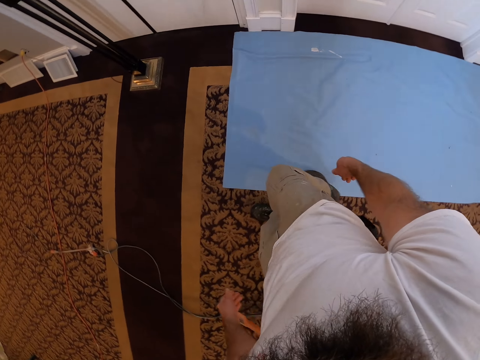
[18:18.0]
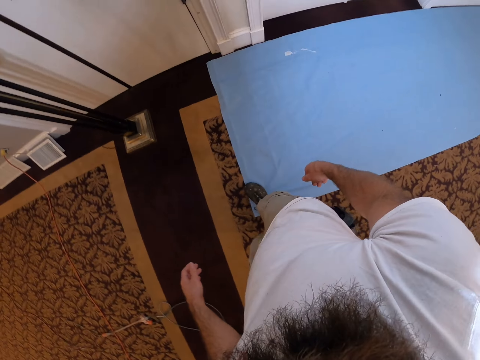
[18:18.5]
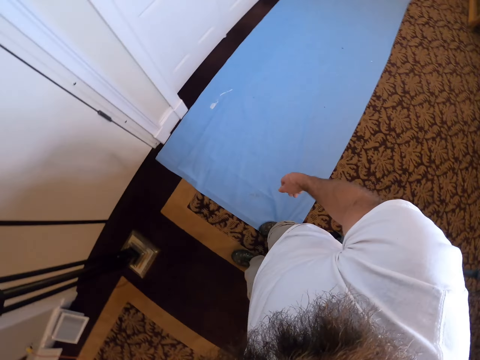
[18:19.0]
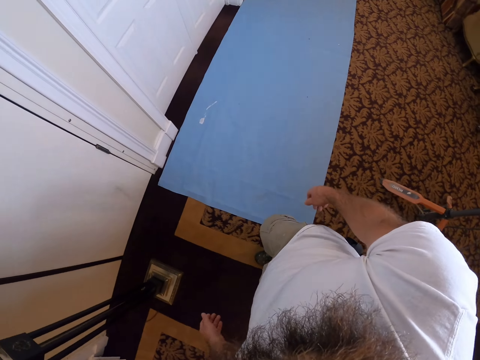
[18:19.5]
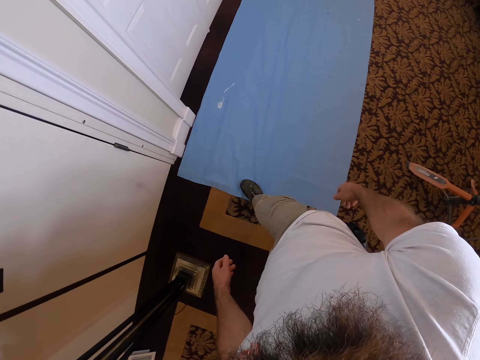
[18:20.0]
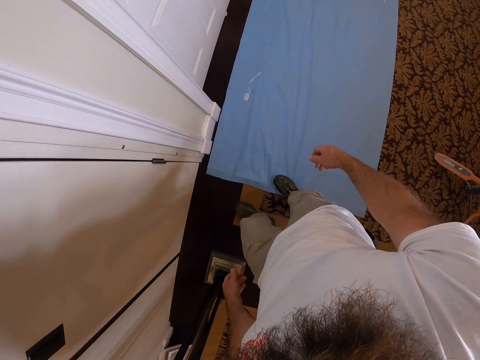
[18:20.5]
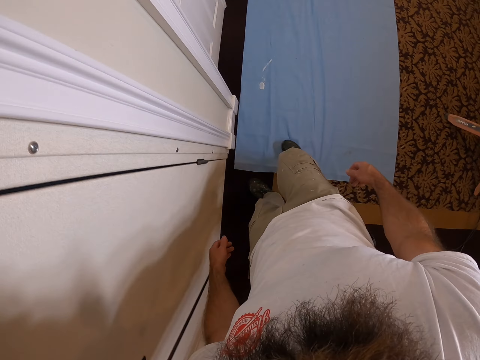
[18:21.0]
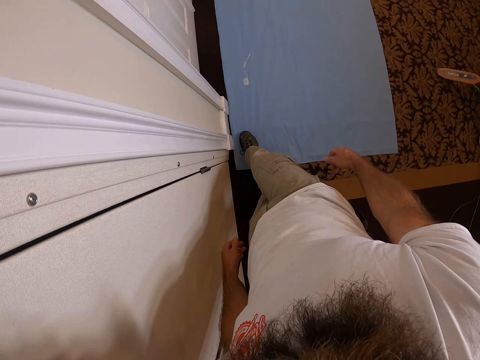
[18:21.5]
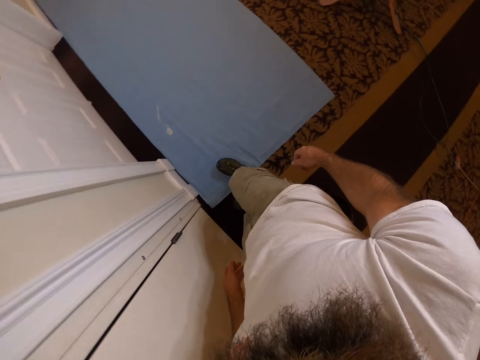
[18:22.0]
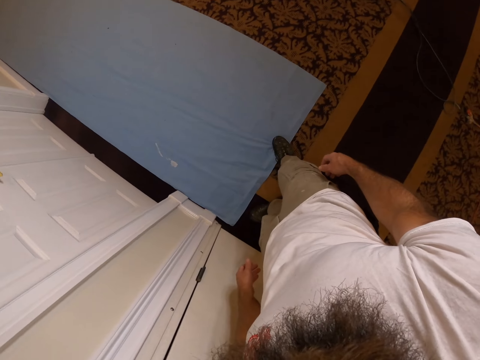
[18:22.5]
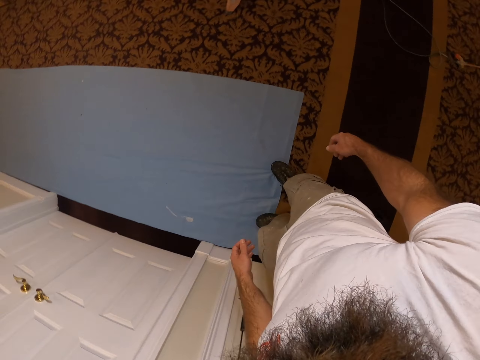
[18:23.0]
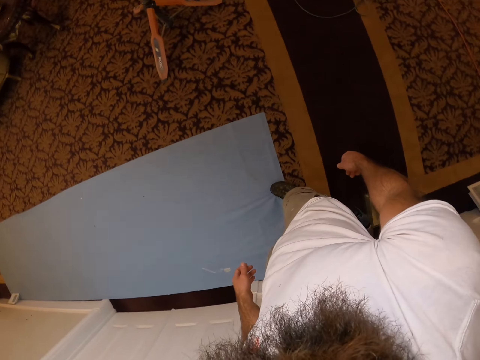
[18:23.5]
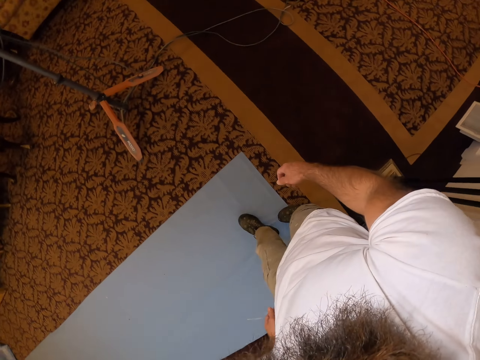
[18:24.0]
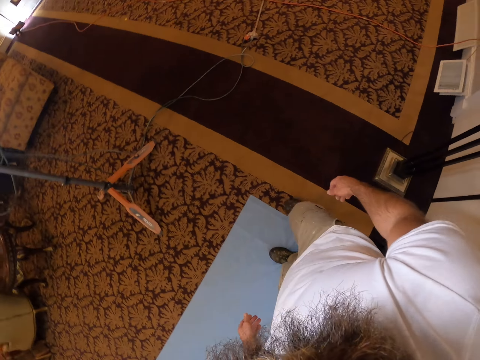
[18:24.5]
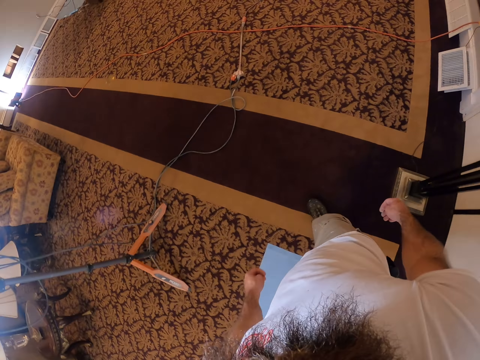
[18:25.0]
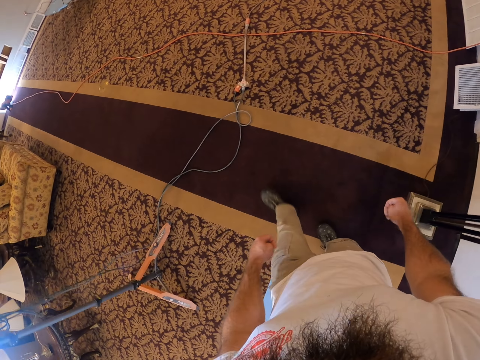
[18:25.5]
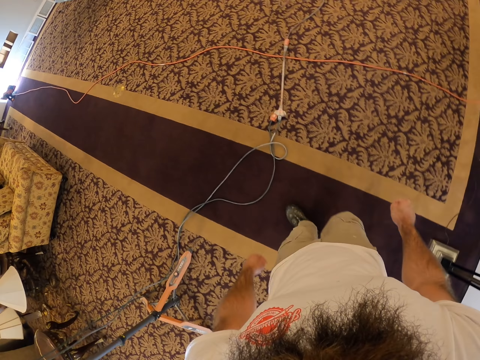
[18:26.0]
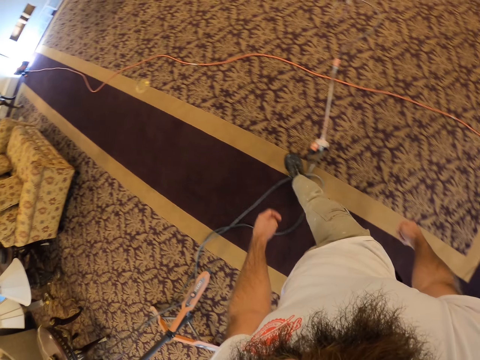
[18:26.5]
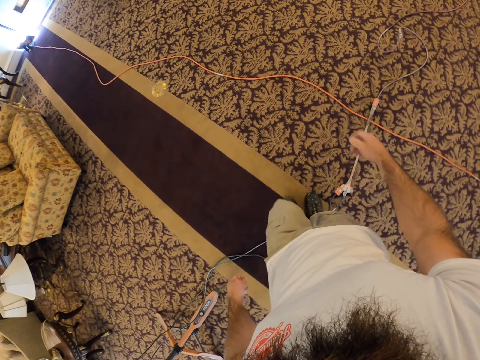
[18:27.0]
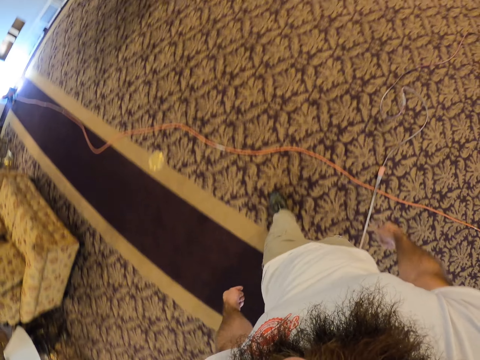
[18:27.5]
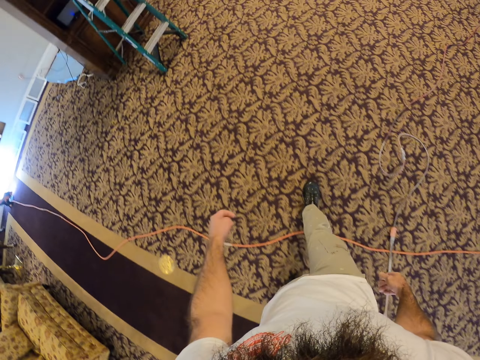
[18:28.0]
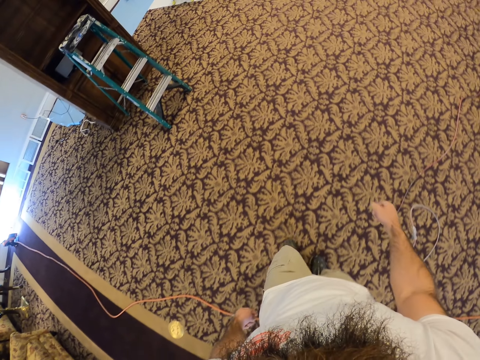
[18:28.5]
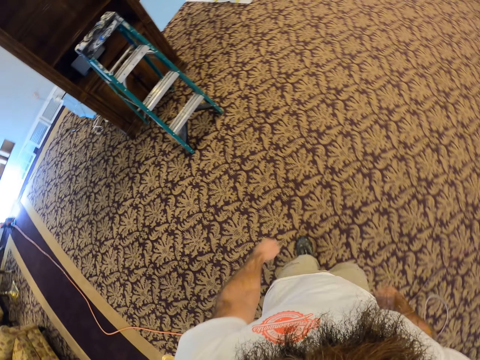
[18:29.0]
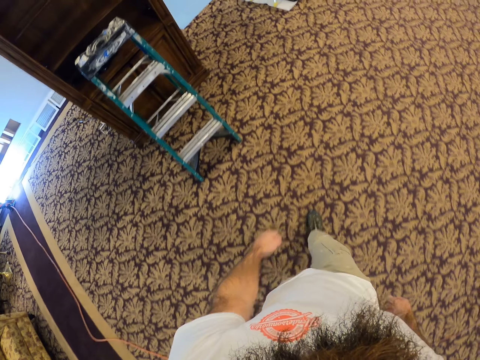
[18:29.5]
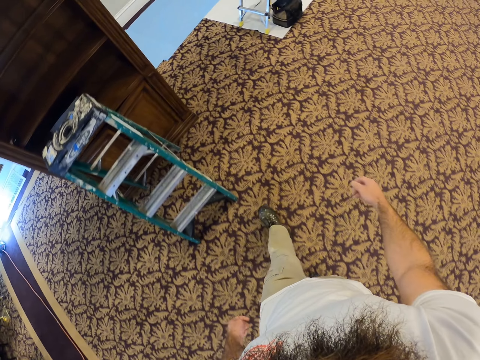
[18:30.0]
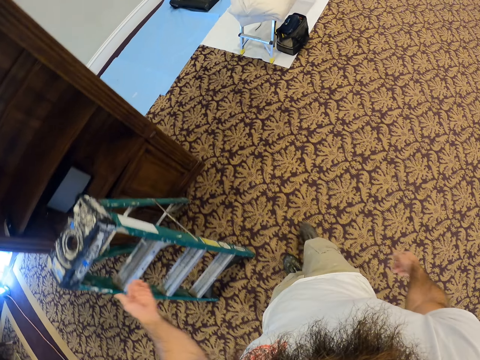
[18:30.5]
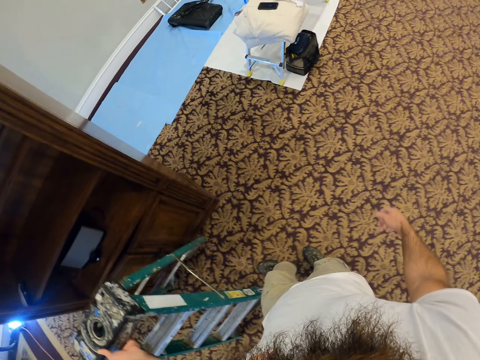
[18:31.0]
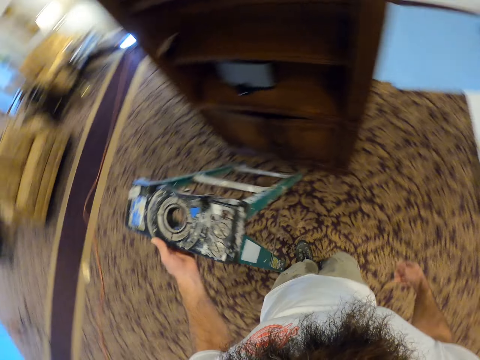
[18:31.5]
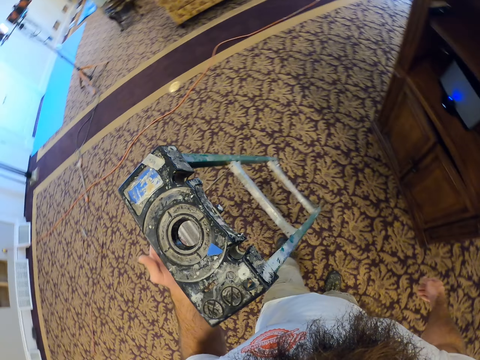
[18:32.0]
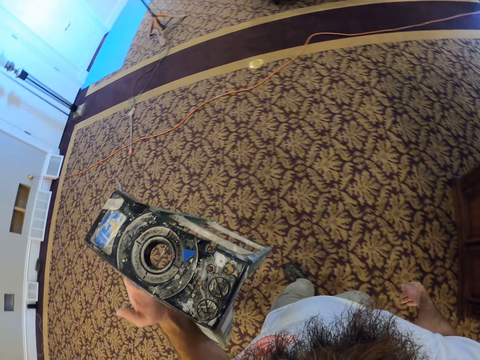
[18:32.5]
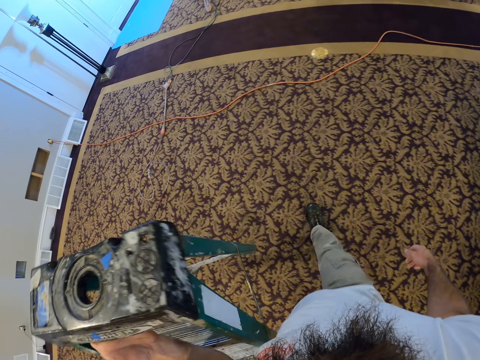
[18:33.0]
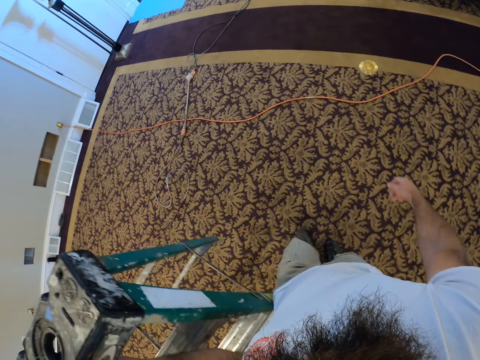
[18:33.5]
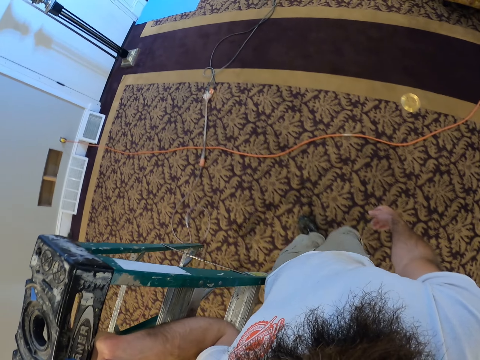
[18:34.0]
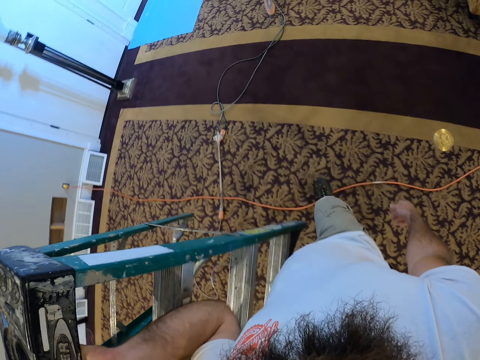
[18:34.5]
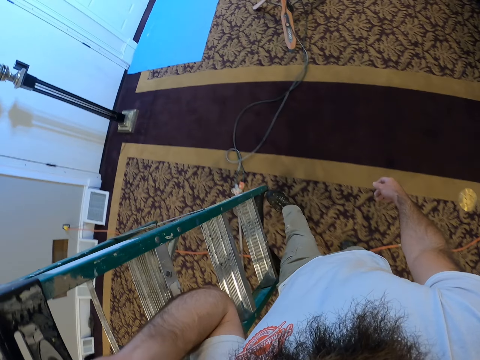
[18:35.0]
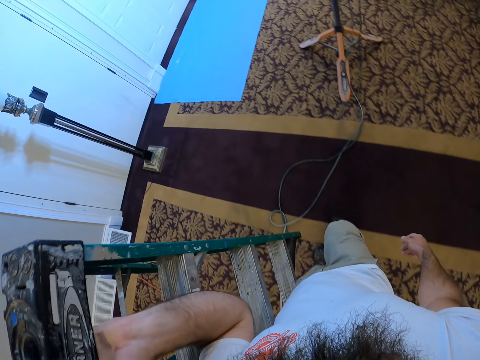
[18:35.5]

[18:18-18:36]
The camera wearer pulls the cloth on the floor with his right leg. He steps on the mat. He walks around. He lifts a ladder with his left hand.

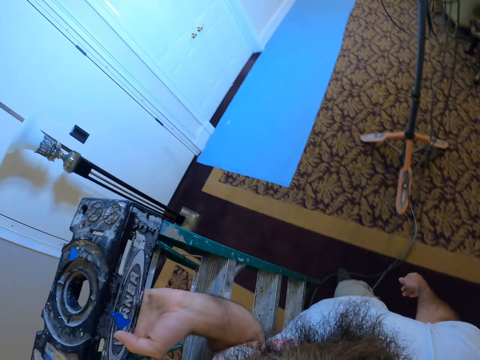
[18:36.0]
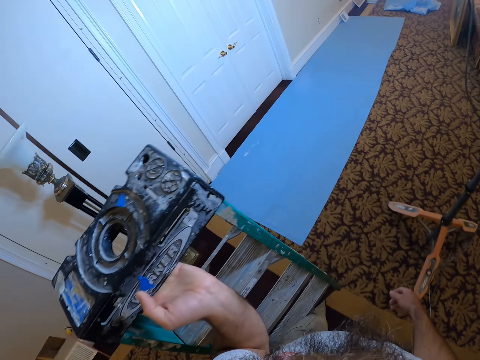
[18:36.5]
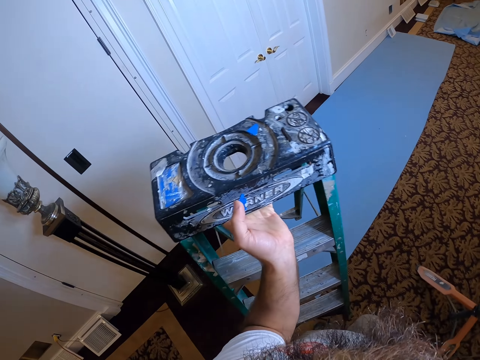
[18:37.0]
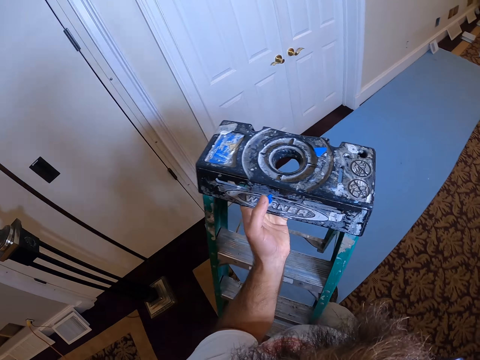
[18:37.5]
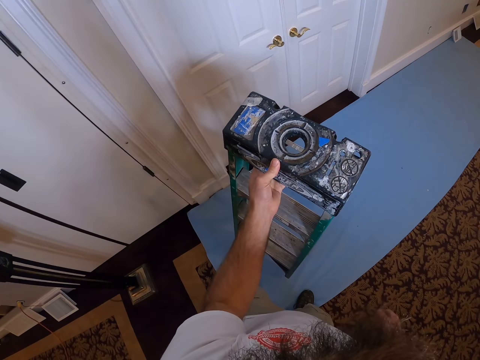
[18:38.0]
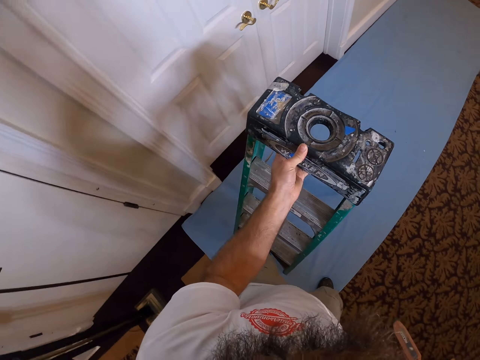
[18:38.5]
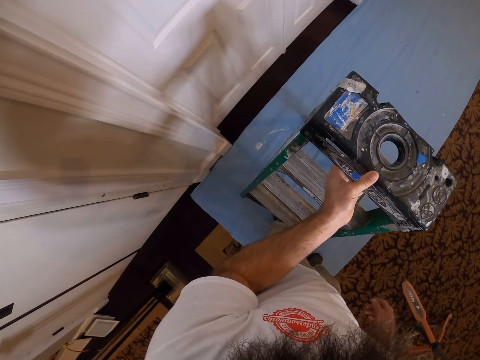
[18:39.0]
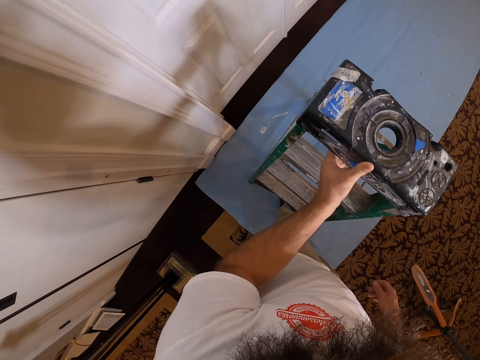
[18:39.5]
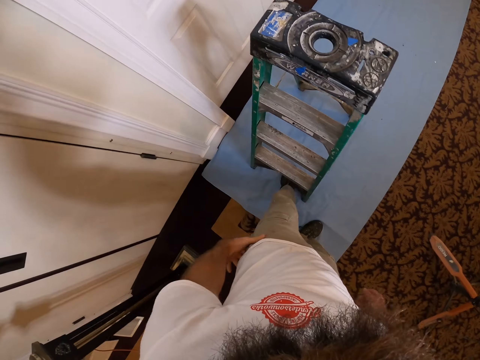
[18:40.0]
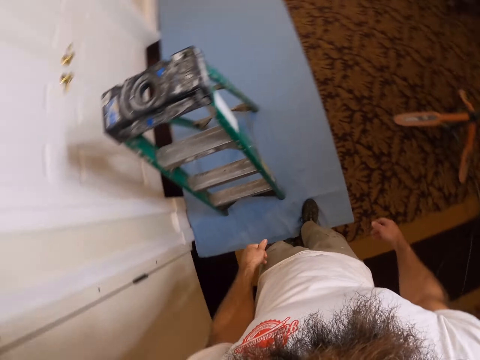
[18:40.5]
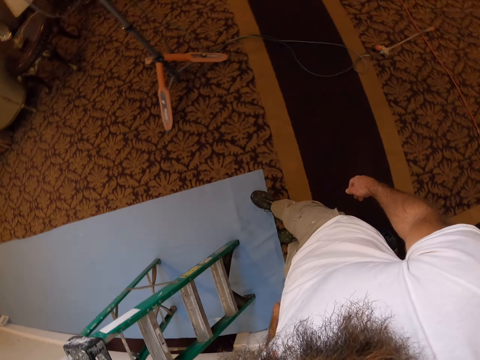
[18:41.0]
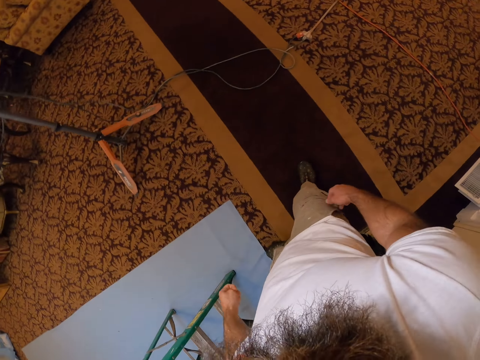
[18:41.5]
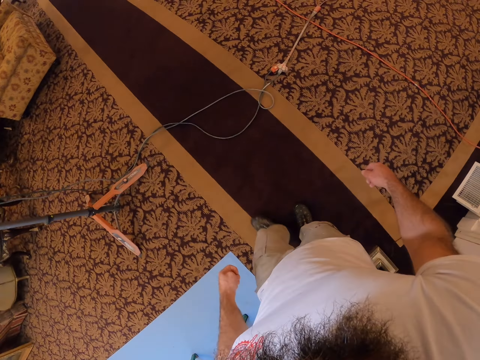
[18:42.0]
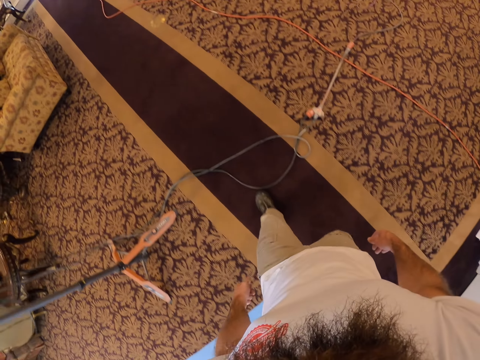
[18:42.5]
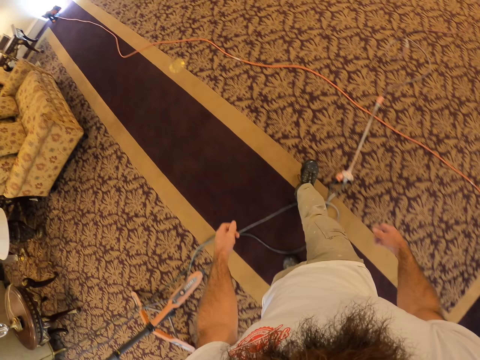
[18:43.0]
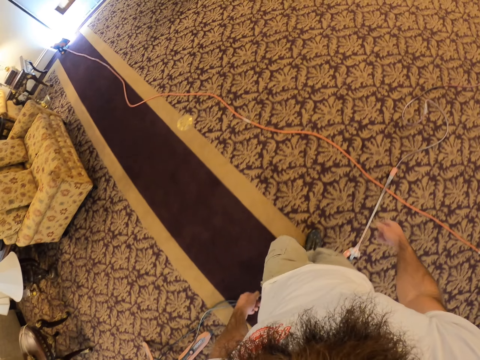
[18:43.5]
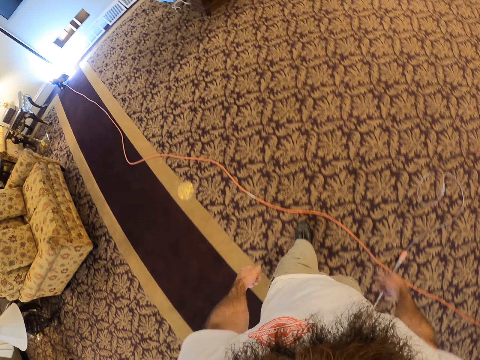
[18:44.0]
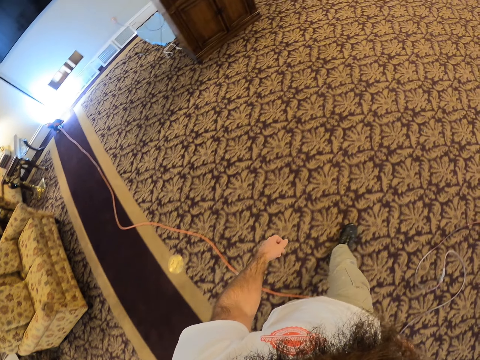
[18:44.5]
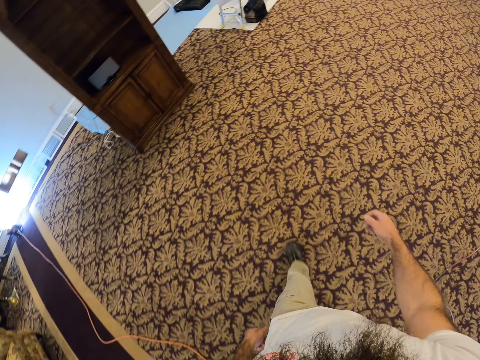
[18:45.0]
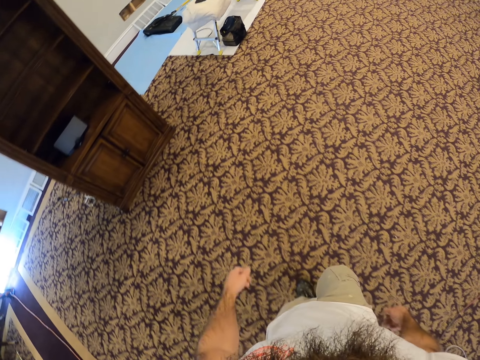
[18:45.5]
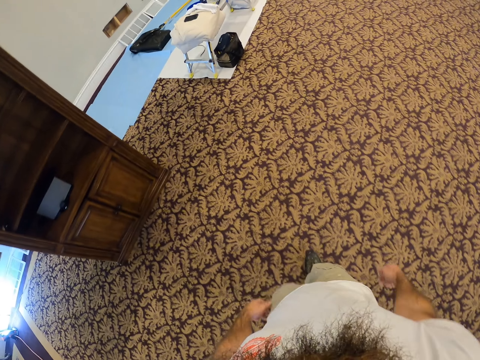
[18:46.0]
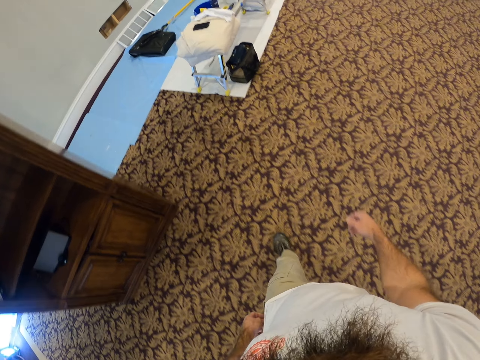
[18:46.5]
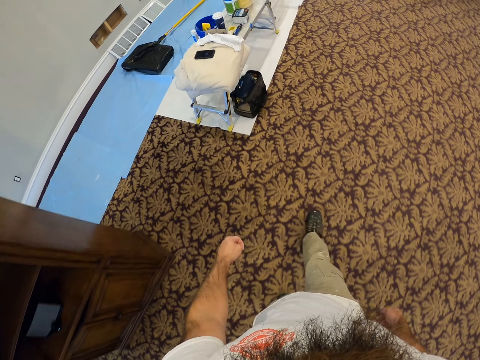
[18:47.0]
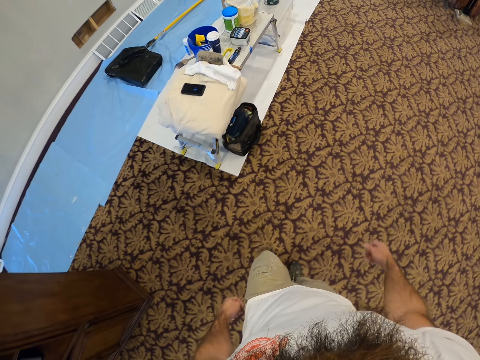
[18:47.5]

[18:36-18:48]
The camera wearer drops the ladder in his left hand on the floor, on the mat. He walks around.
